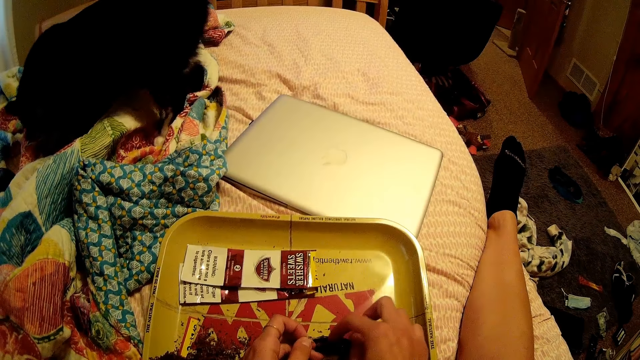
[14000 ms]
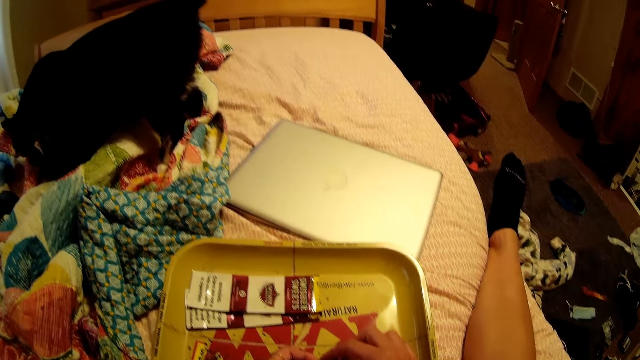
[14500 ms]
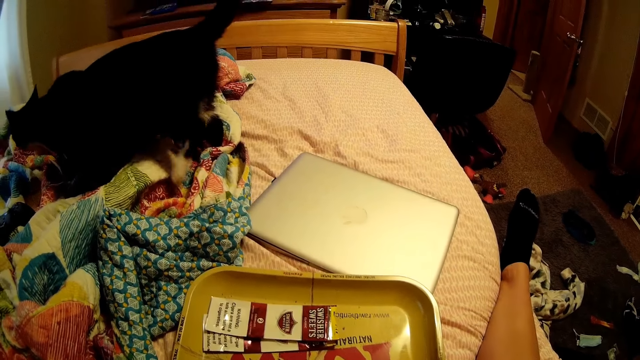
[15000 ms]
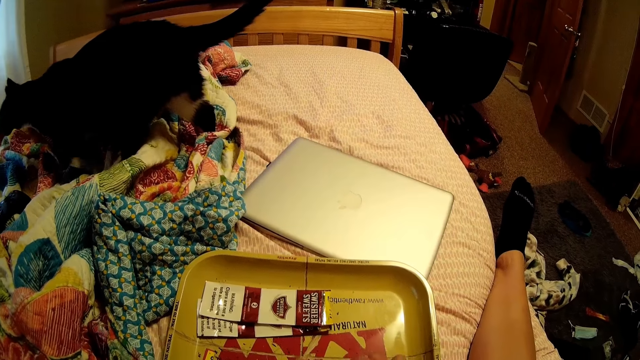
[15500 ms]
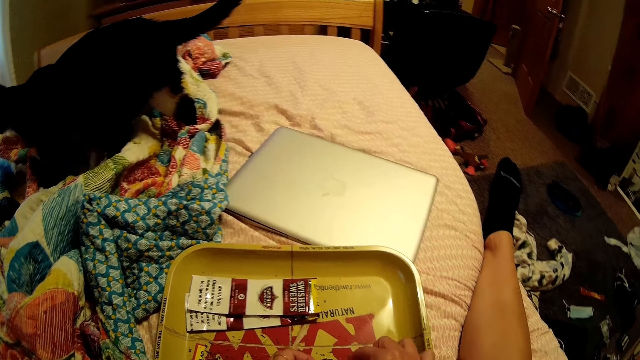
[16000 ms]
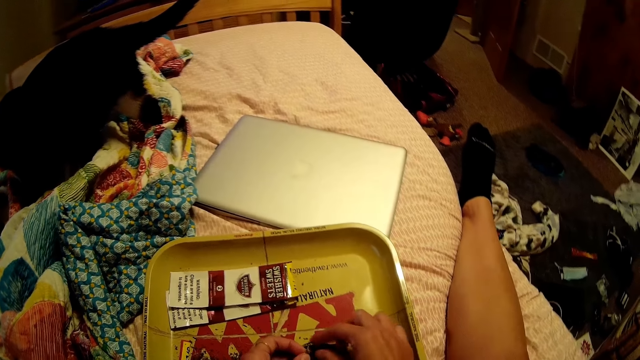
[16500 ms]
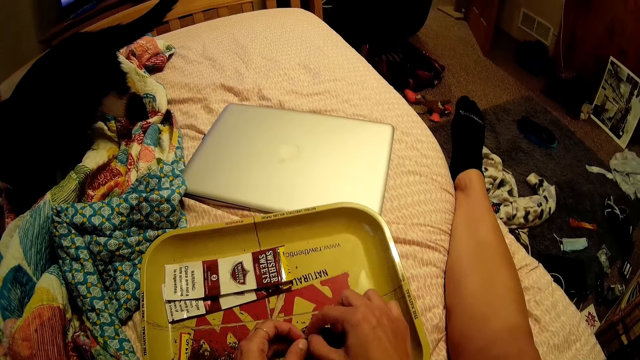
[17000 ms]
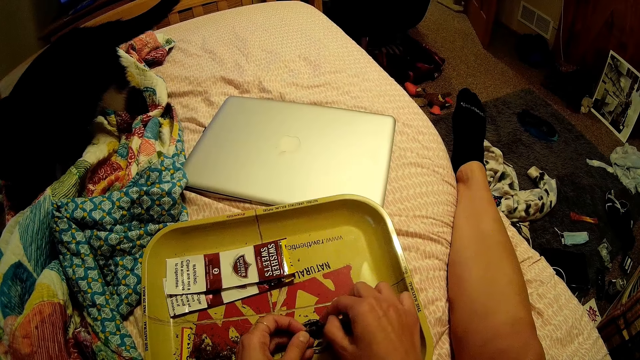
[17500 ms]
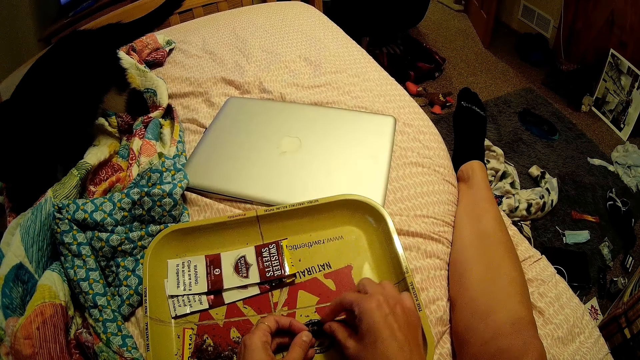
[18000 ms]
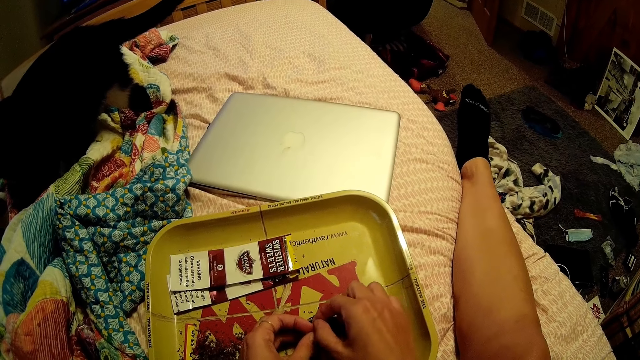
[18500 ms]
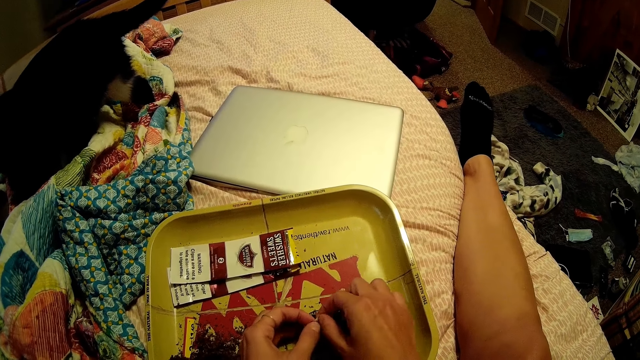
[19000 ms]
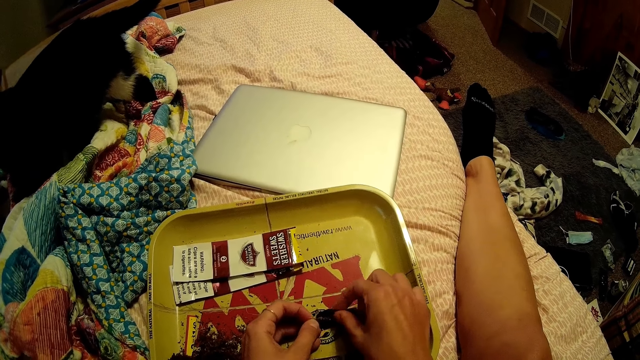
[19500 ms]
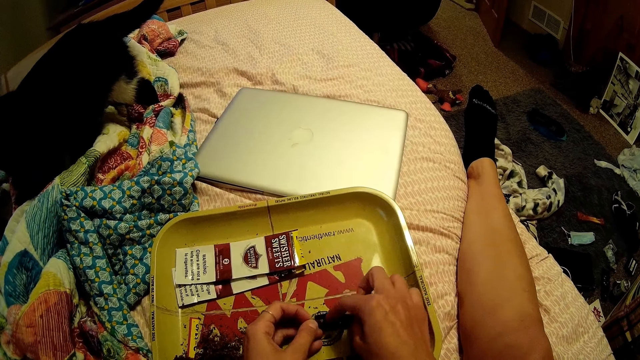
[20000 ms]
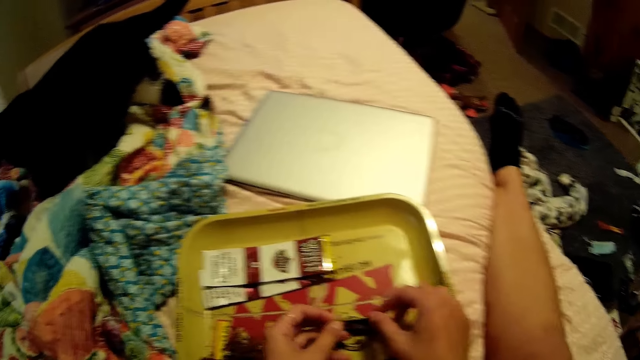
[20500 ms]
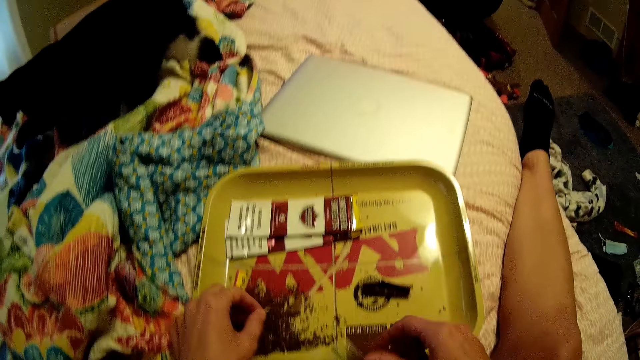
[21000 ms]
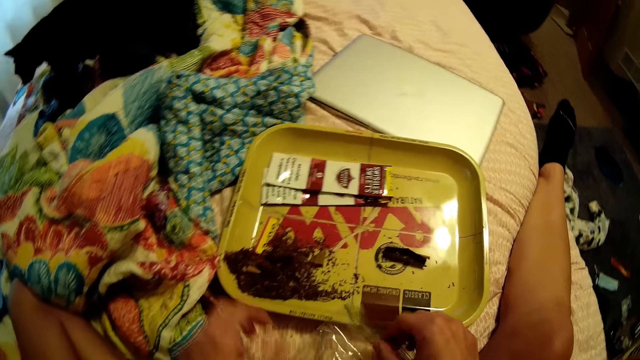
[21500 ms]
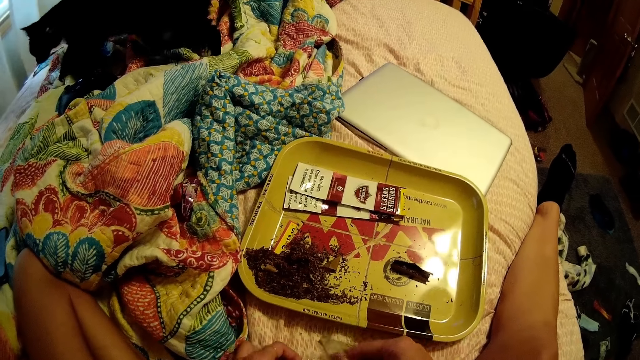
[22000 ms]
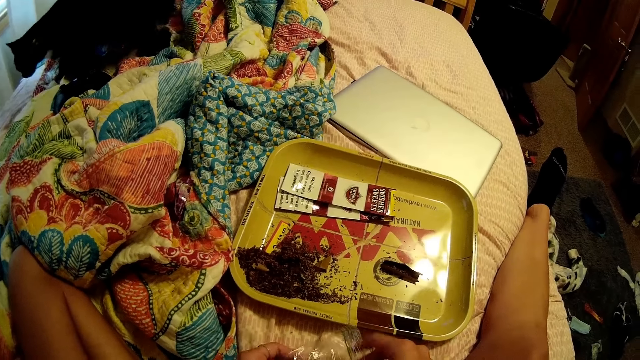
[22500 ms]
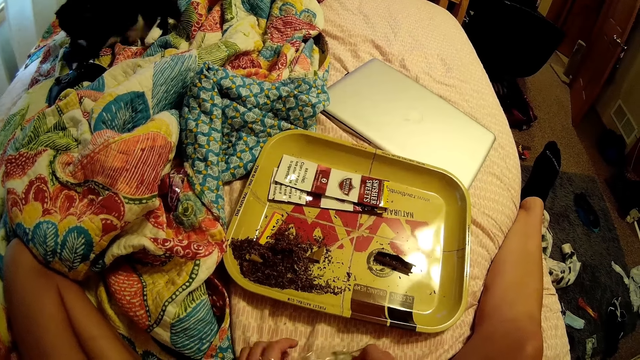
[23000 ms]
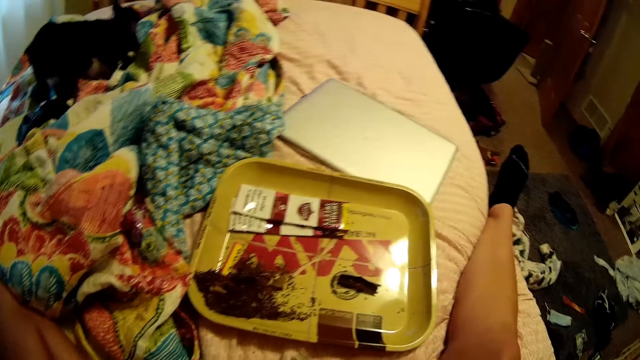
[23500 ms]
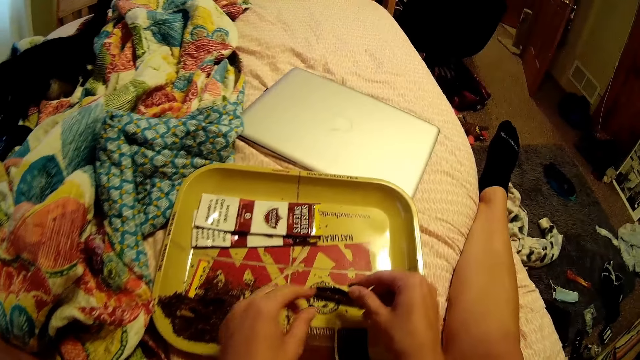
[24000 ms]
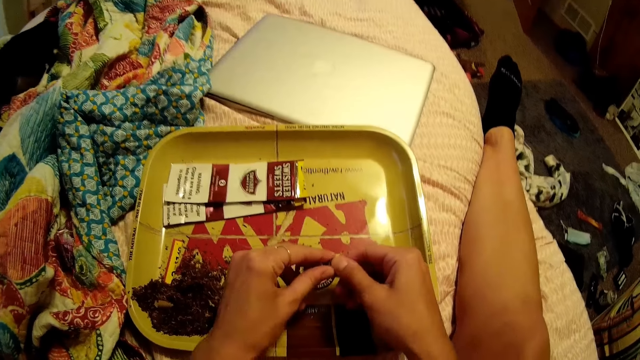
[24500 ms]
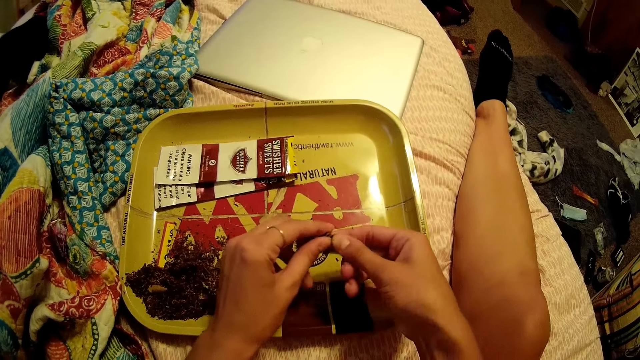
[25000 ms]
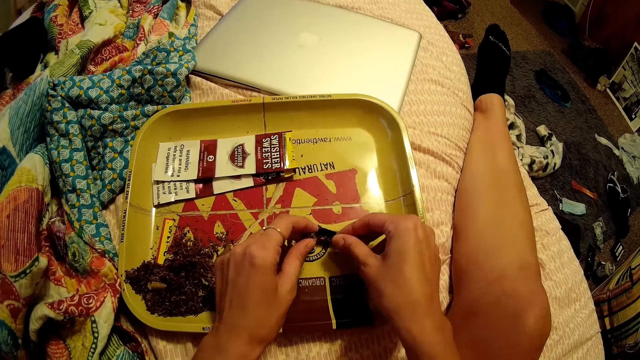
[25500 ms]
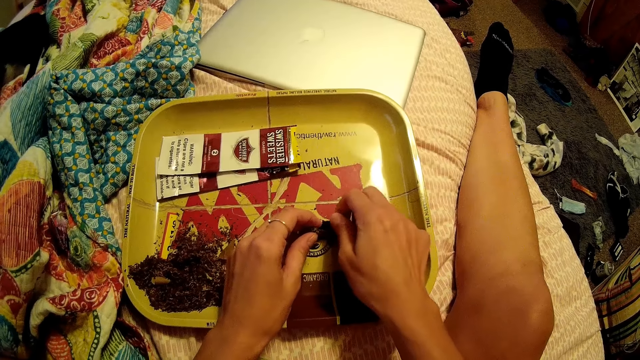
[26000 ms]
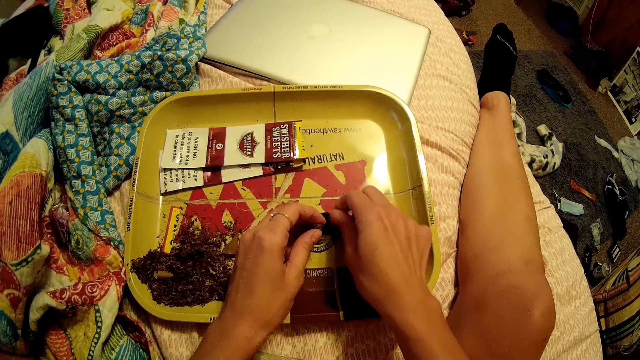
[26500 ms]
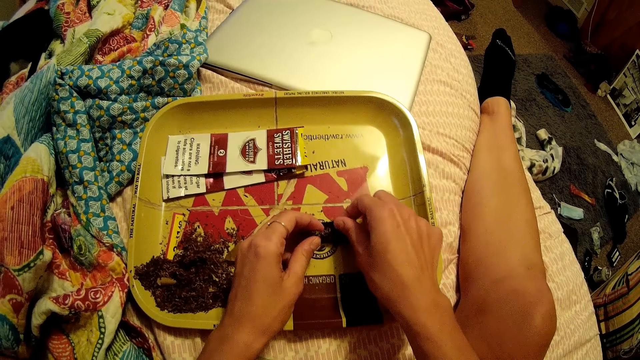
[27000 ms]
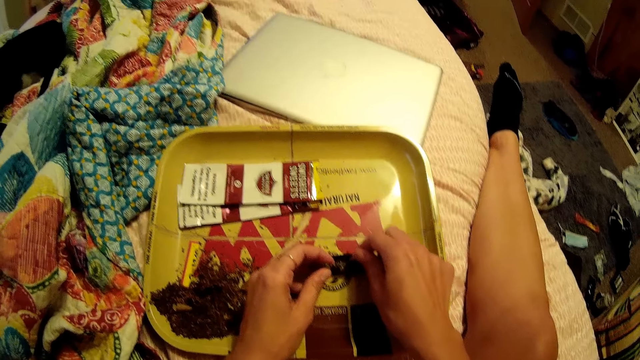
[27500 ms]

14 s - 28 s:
The camera wearer looks at the cat. She drops the dried tobacco leaves in her left hand on the tray. She picks dried tobacco leaves from a sachet with her right hand. She crumbles the dried tobacco leaves with her hands. She inserts the dried tobacco leaves into the paper on the tray with her right hand.

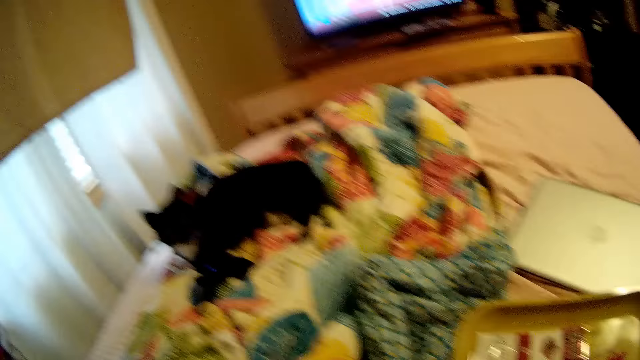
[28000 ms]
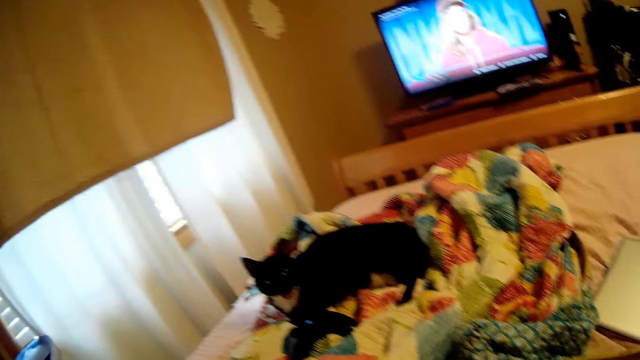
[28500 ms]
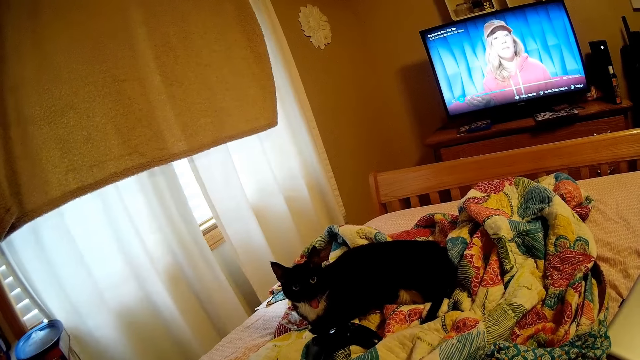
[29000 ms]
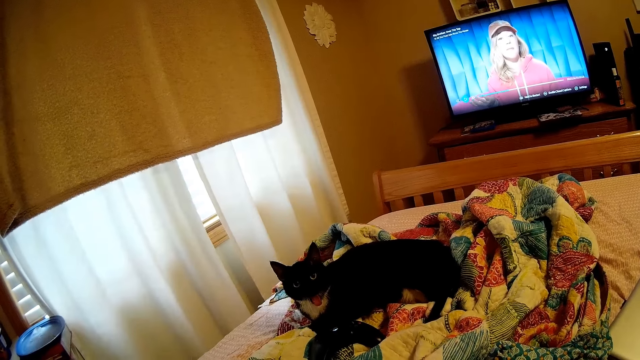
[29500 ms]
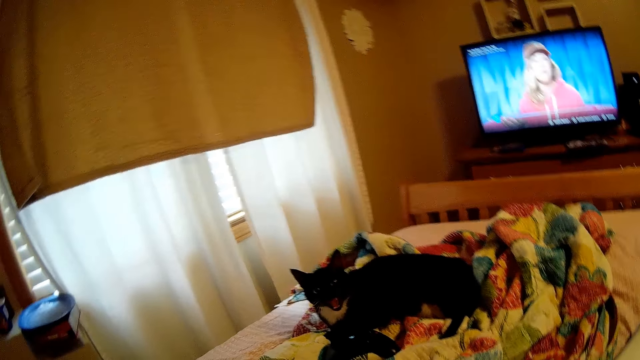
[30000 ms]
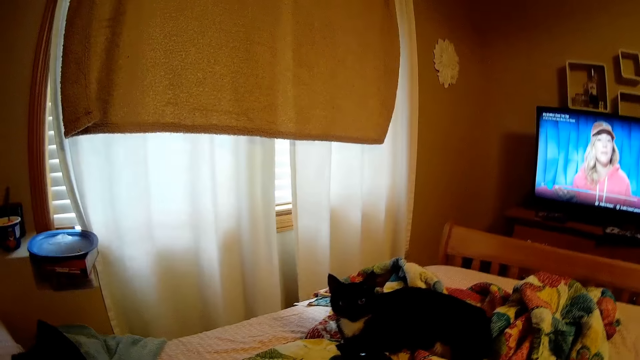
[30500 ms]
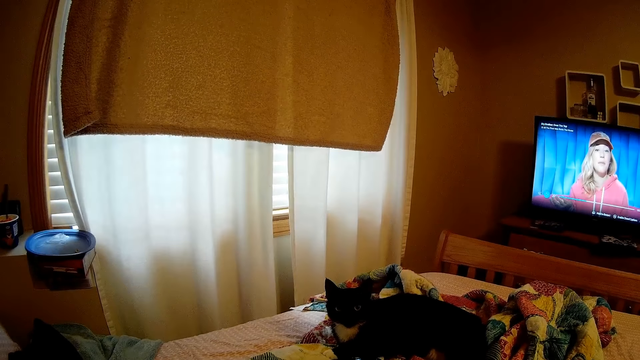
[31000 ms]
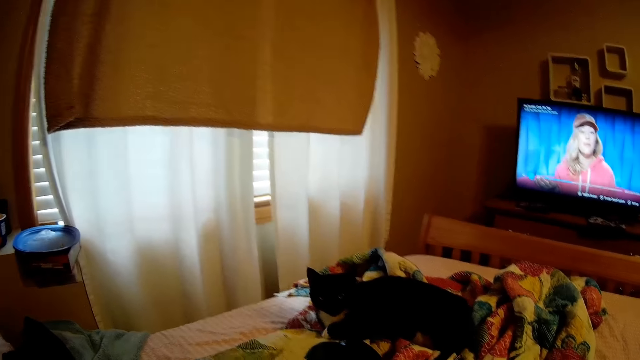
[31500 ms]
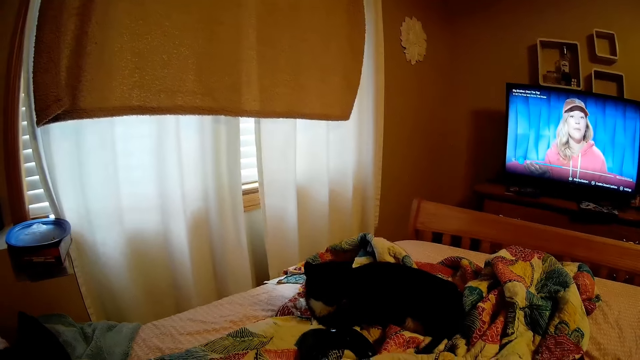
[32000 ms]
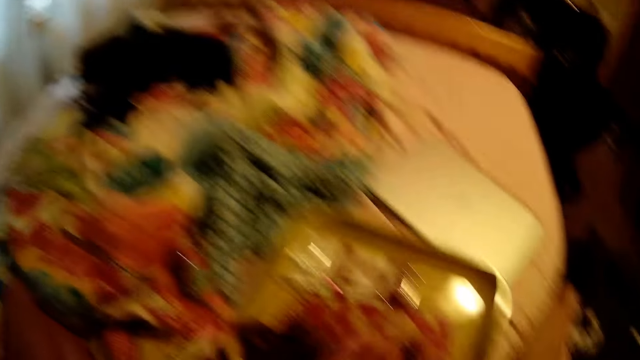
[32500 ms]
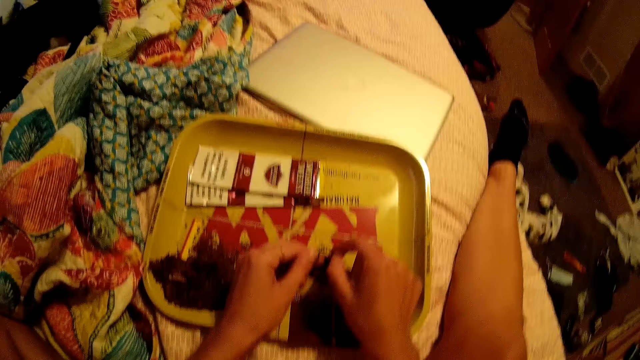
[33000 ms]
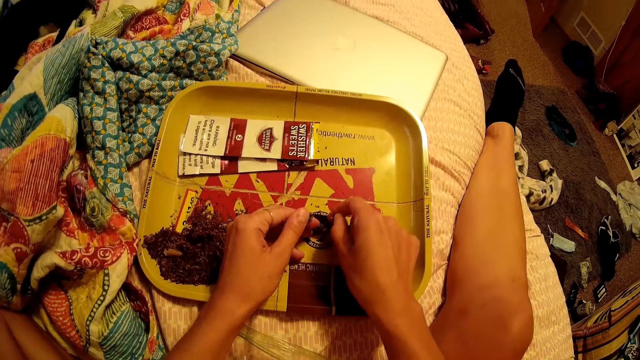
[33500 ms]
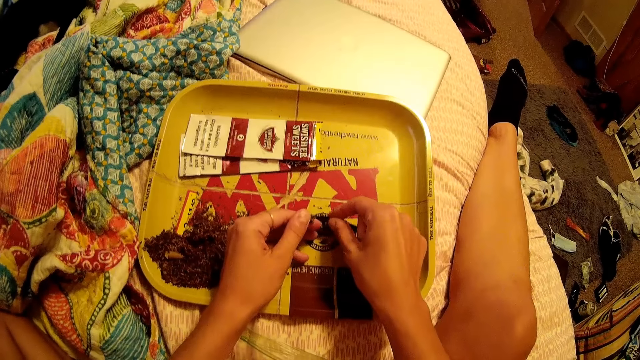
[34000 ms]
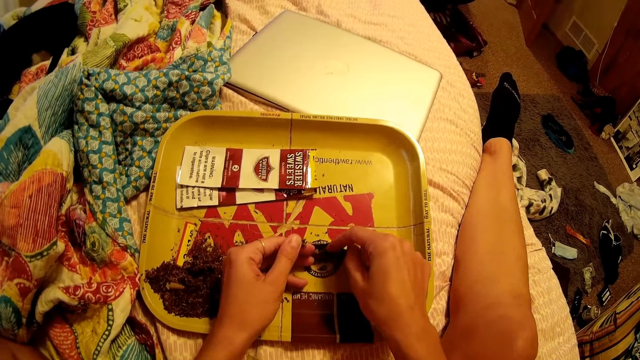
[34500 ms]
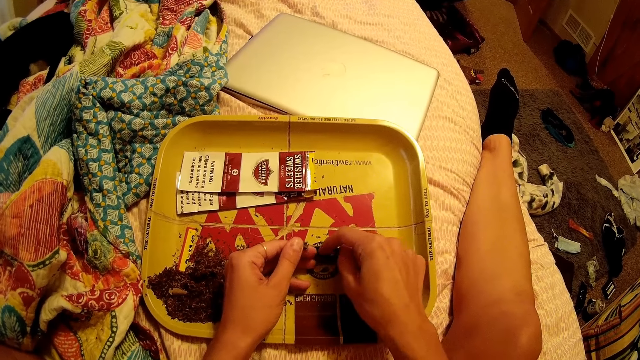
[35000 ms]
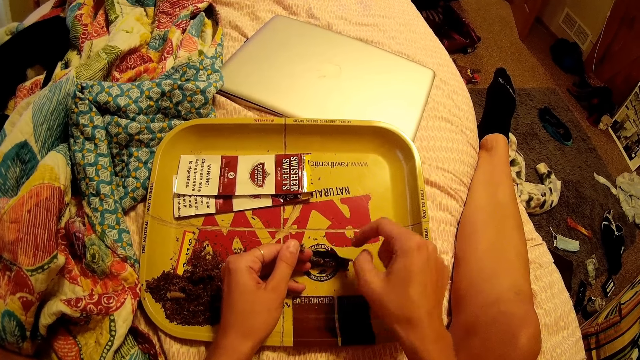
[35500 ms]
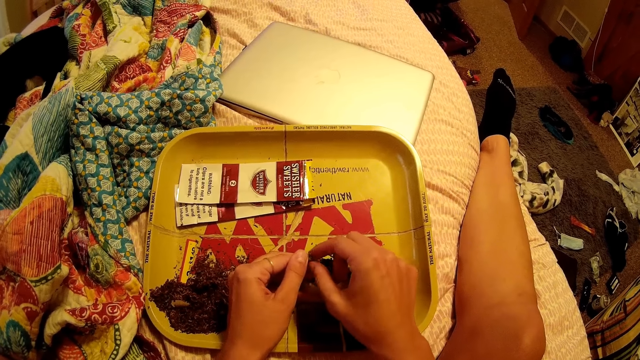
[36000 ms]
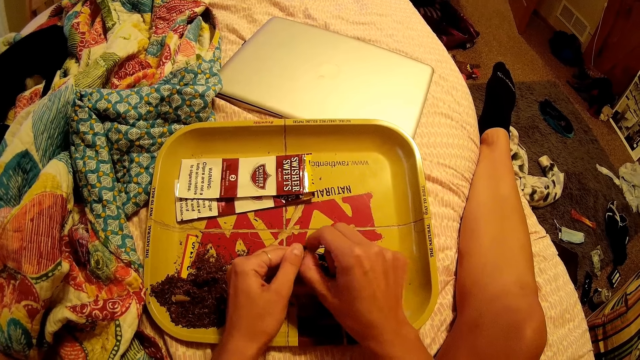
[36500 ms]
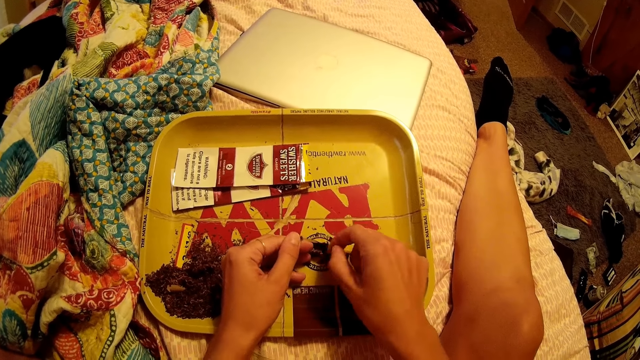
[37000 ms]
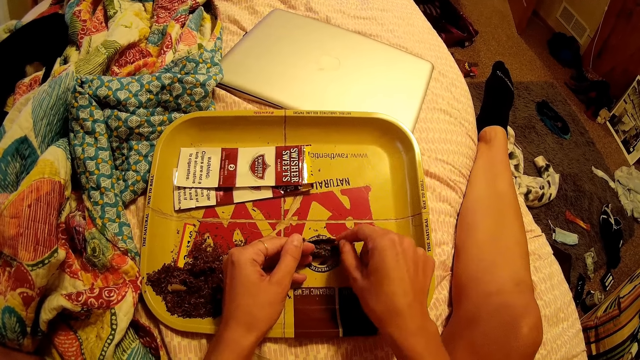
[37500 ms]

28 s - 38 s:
The camera wearer watches the television.
